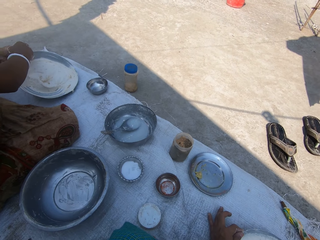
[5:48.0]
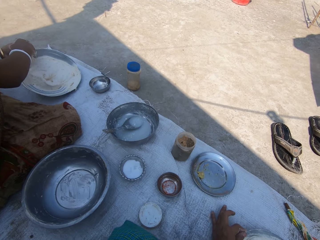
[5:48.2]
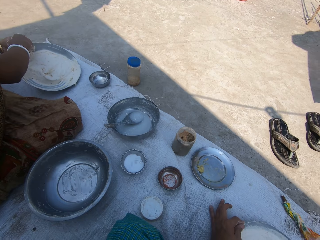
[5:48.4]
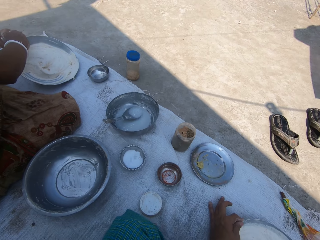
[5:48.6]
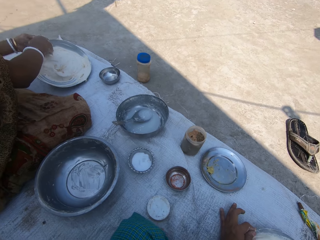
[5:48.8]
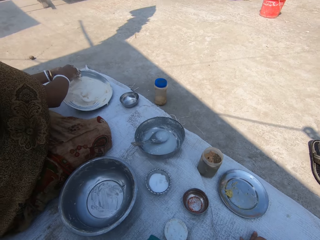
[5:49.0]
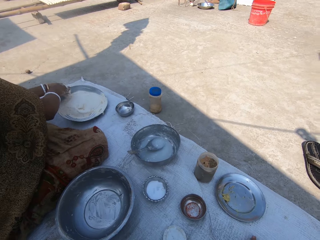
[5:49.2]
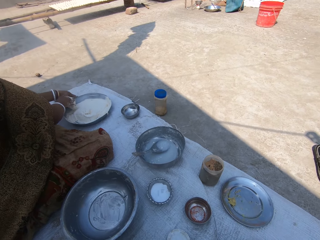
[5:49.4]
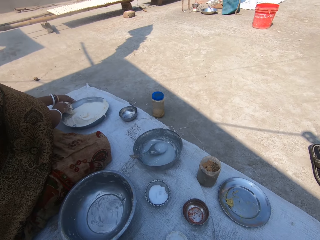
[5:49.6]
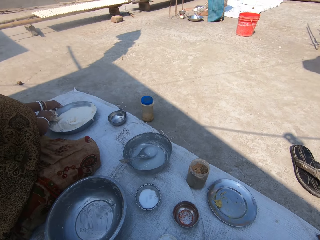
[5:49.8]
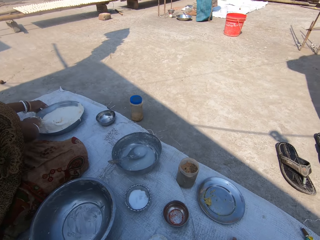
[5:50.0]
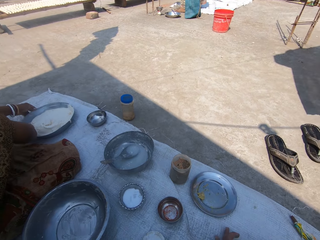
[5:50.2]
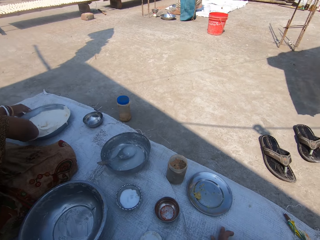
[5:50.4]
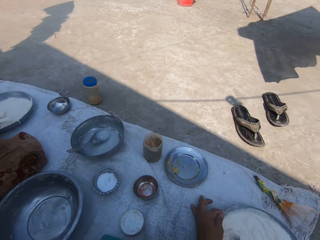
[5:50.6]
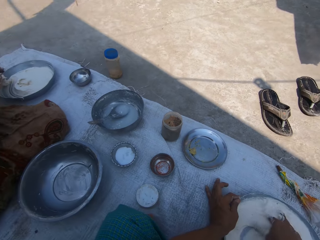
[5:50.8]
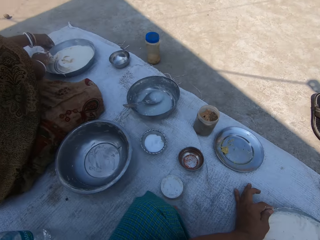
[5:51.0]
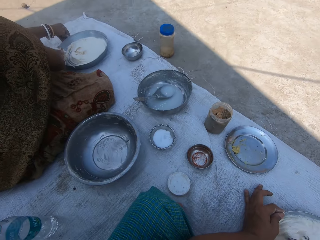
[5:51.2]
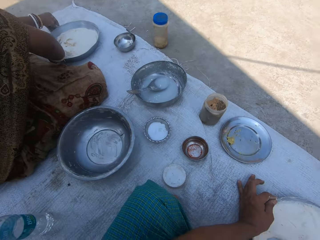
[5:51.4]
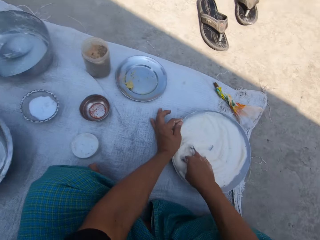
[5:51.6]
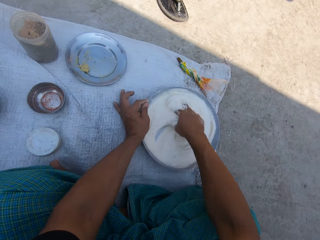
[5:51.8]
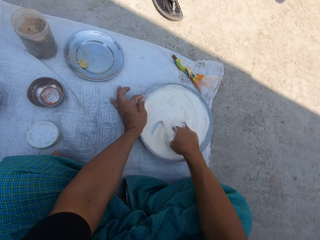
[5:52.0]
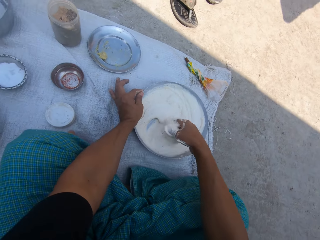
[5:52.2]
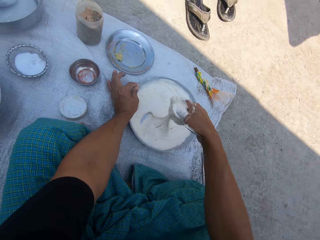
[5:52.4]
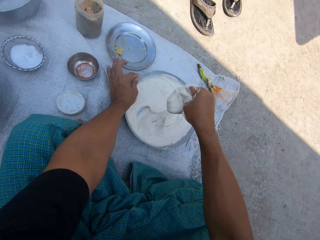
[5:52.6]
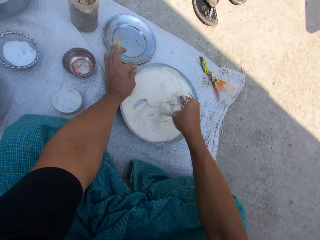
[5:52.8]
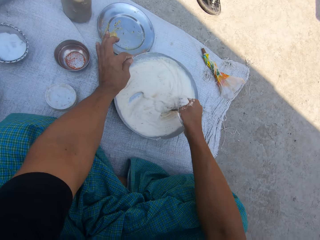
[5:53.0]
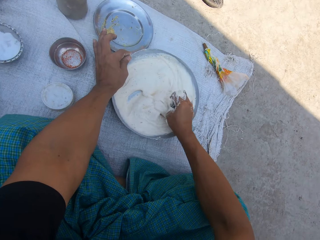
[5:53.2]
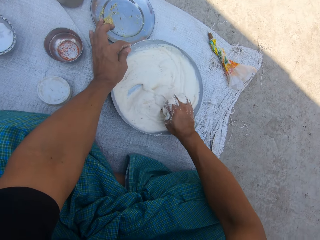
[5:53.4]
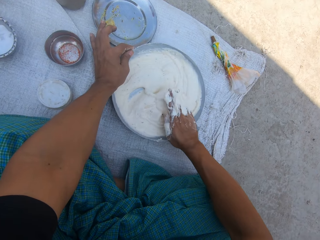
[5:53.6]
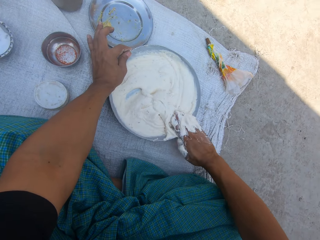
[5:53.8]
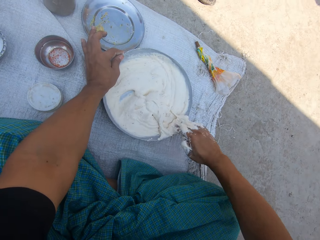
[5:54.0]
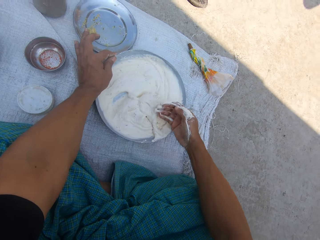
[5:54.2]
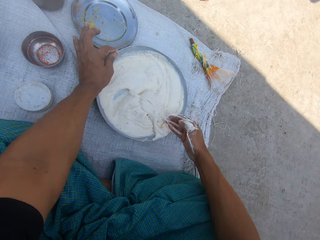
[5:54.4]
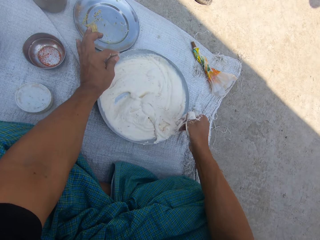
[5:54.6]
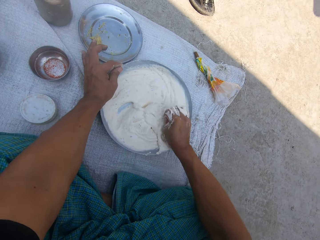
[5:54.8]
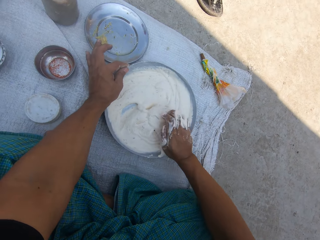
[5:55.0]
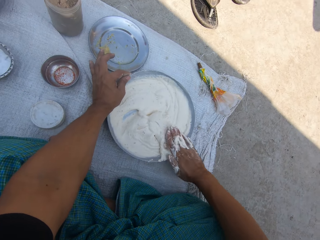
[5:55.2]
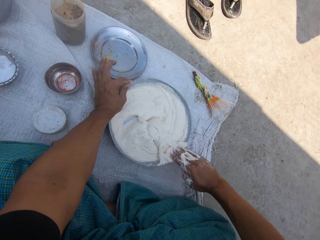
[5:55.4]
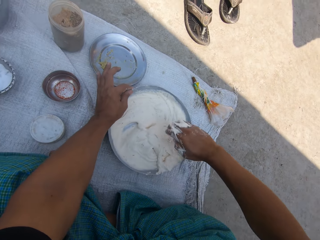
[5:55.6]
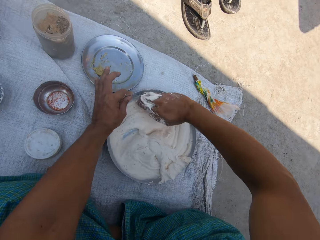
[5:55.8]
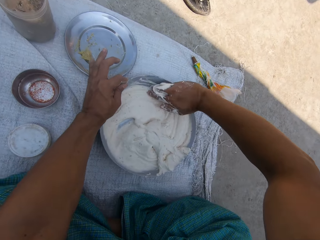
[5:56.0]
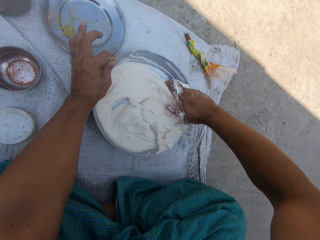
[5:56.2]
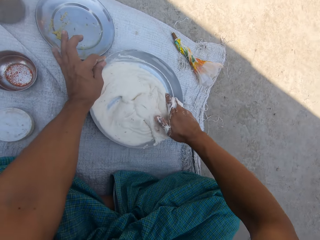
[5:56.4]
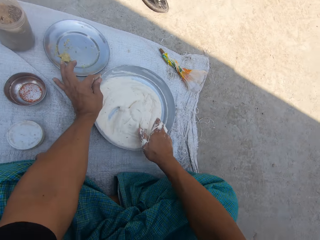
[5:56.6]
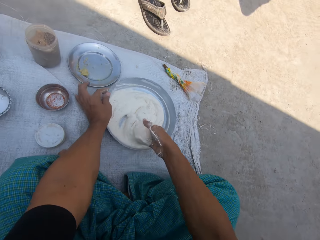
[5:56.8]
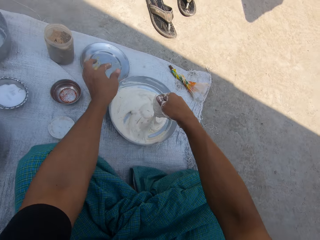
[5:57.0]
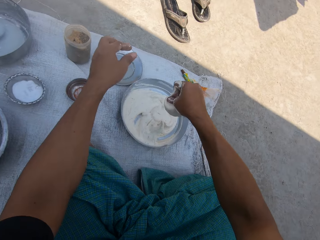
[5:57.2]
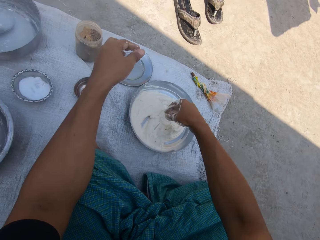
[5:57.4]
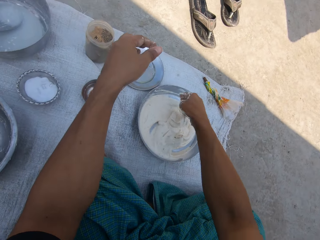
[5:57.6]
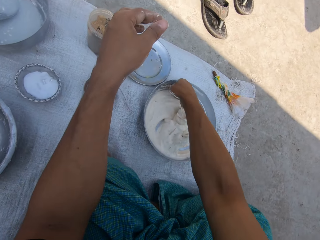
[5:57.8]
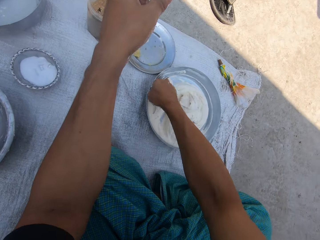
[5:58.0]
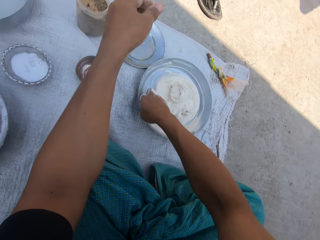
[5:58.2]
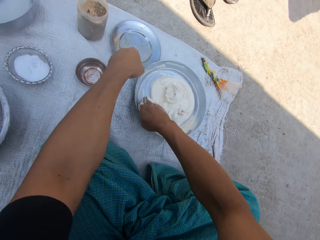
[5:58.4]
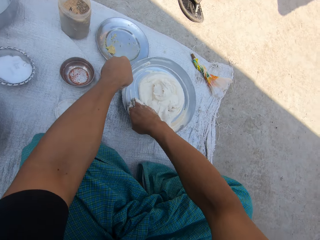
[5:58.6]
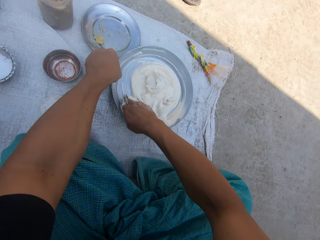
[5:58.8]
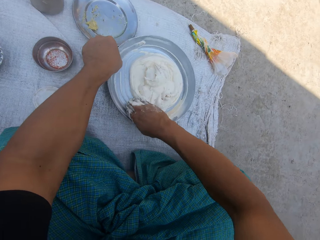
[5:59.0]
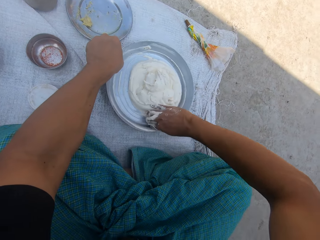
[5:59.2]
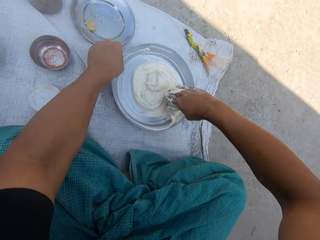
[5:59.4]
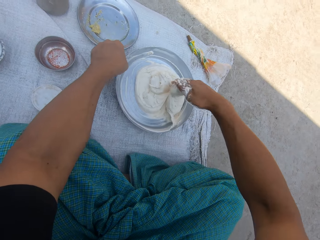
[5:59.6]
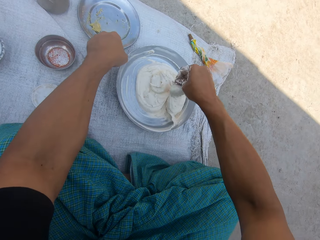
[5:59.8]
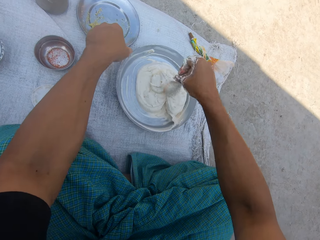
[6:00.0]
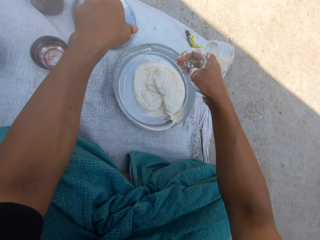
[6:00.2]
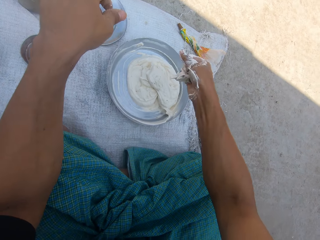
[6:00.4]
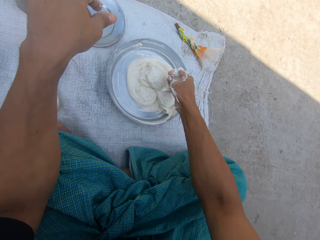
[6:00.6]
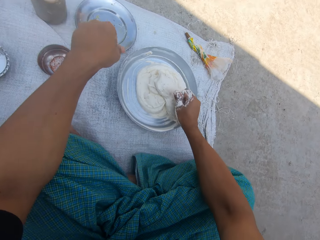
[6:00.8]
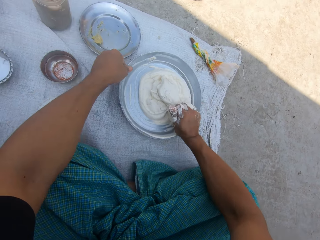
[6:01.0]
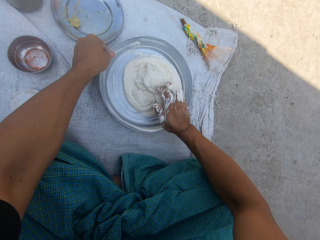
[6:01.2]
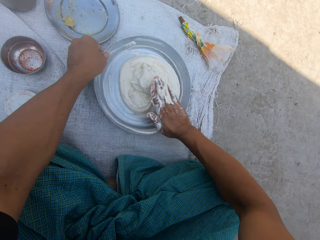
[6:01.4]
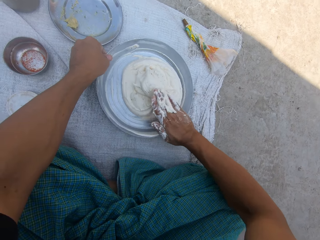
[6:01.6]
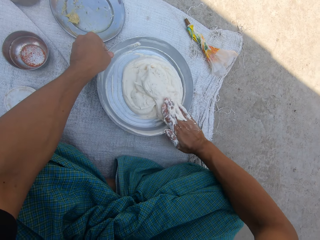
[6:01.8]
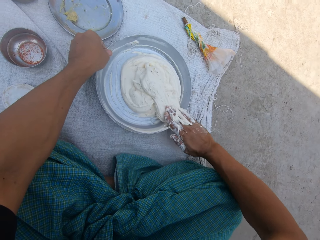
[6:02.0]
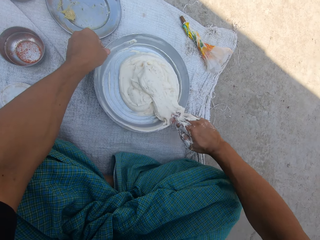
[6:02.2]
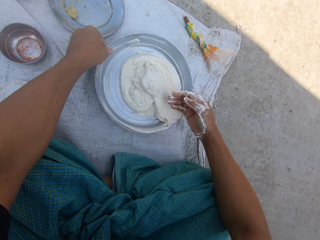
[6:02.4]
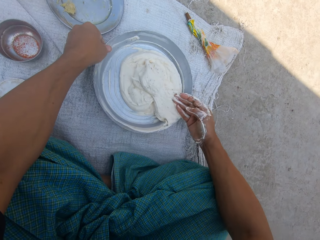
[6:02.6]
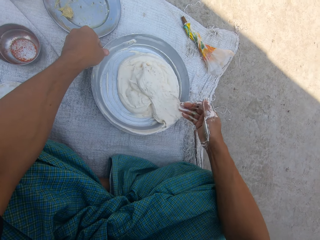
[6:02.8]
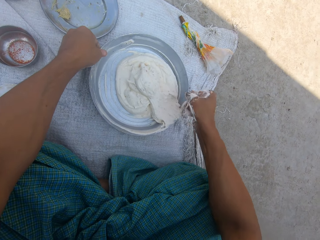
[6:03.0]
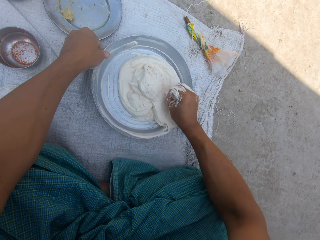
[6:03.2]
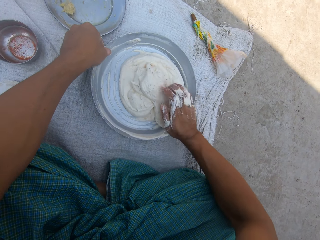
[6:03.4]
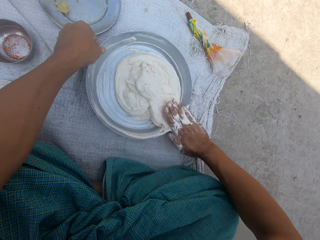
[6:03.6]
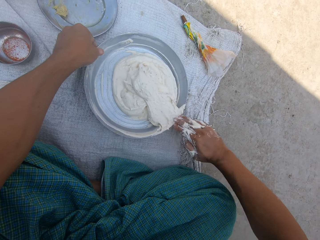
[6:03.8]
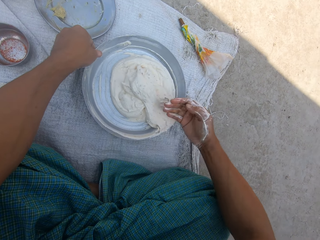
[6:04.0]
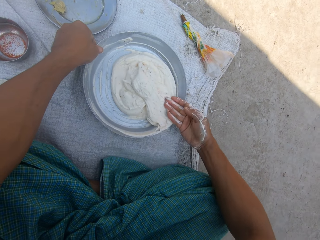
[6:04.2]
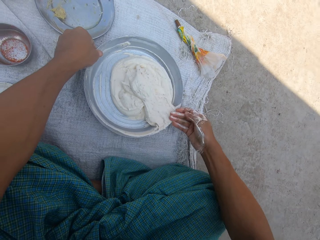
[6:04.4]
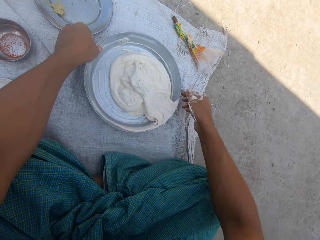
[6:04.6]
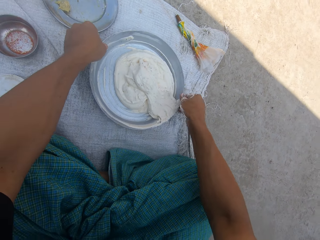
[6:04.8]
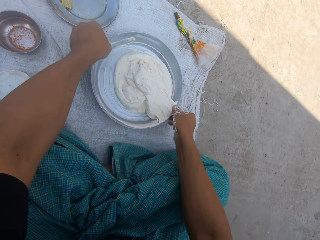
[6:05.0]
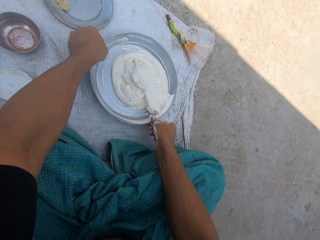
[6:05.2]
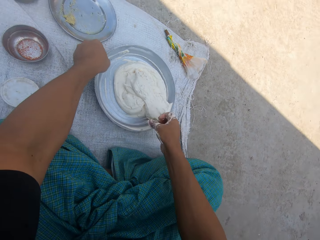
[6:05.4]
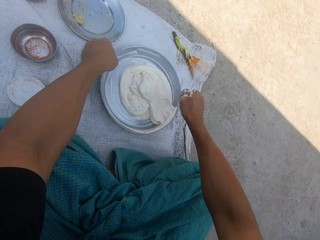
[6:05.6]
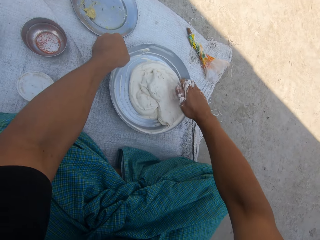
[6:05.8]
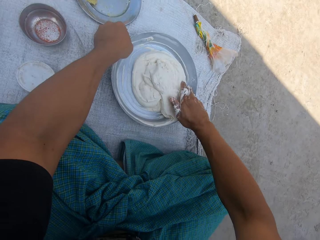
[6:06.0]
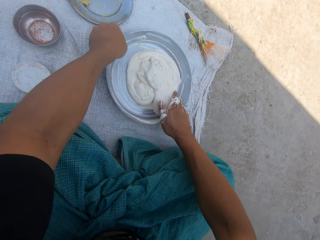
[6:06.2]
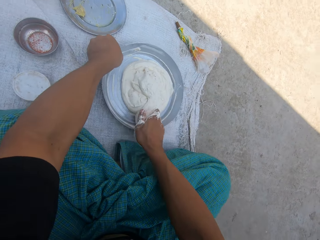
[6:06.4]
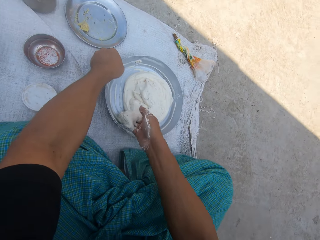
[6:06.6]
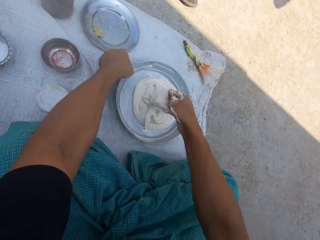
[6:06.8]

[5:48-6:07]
The camera wearer removes the paste from his right hand in the bowl. He wipes the basin with his right hand. He holds the basin with his left hand. He removes the paste from his right hand.

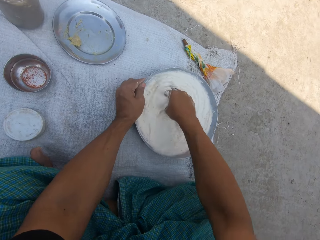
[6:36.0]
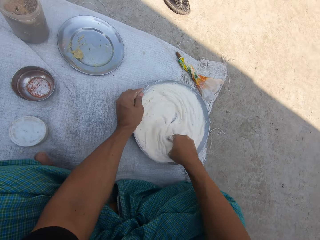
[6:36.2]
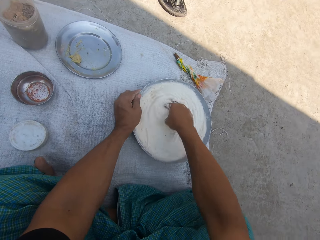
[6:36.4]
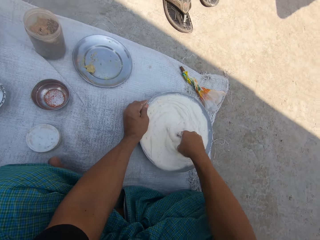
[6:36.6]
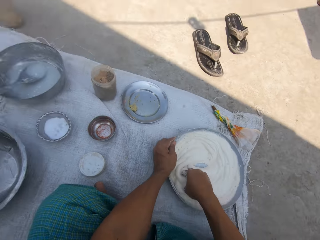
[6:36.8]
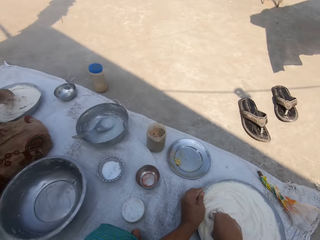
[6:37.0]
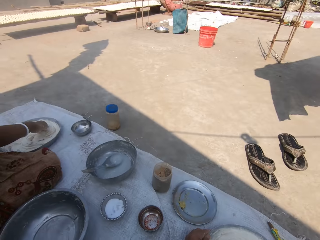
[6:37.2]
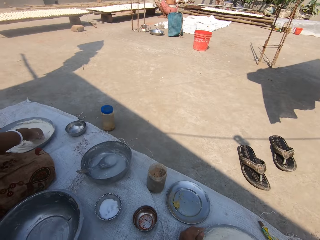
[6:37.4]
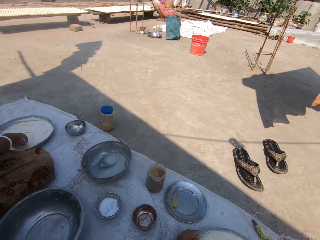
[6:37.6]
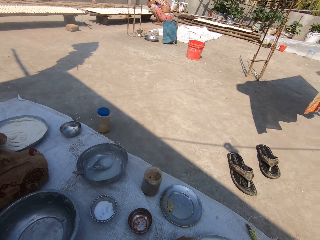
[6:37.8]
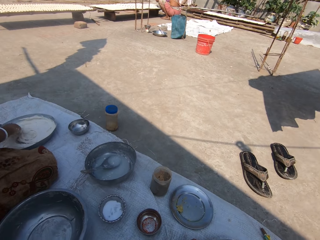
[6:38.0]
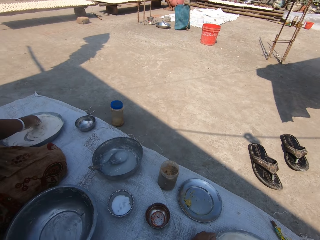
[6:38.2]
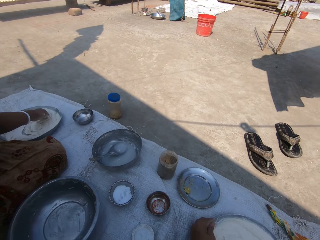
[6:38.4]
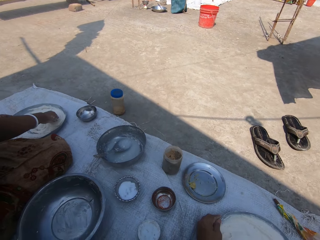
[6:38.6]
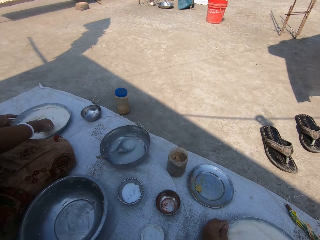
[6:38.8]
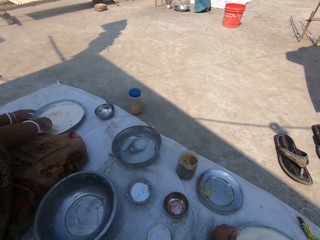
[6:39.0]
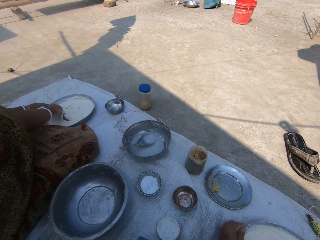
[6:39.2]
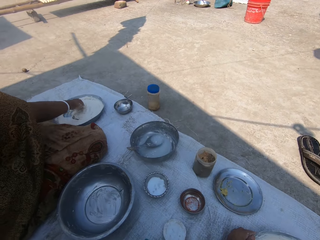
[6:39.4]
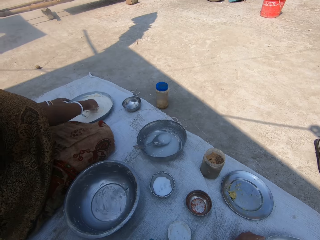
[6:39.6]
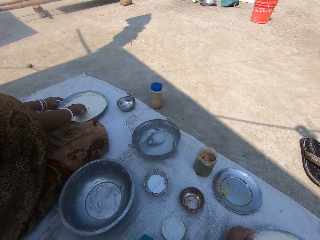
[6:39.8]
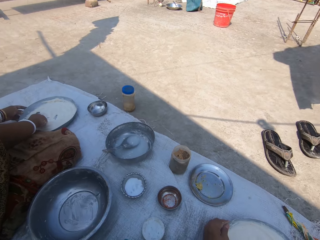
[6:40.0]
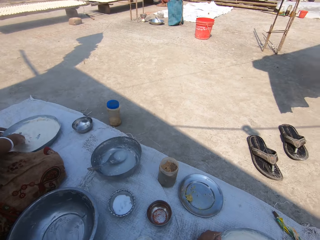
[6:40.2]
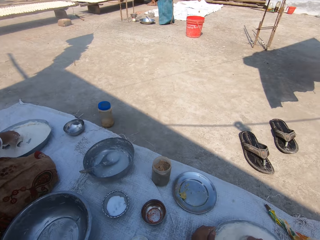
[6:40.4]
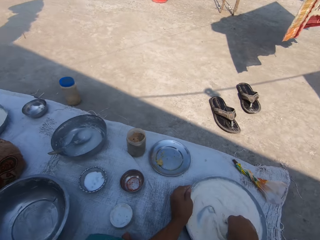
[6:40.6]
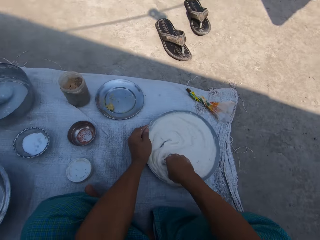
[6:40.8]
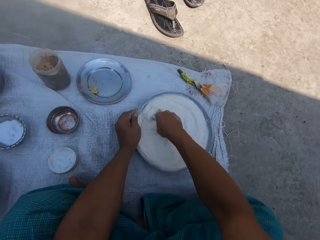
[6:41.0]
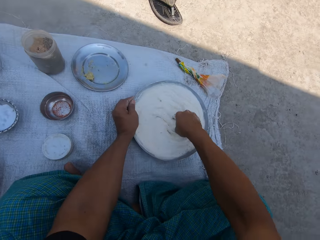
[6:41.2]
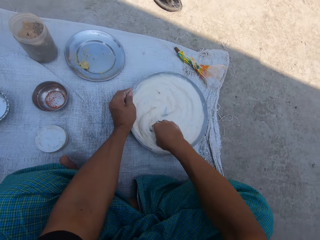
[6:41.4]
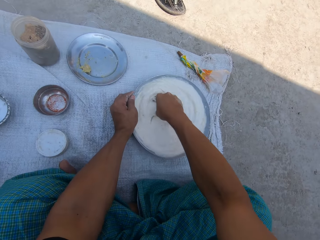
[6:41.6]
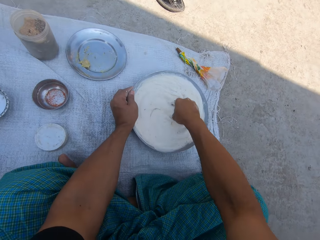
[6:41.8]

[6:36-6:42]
The camera wearer looks around. They mix the paste in the bowl with the right hand.
